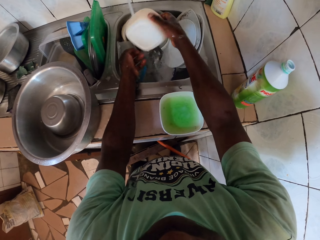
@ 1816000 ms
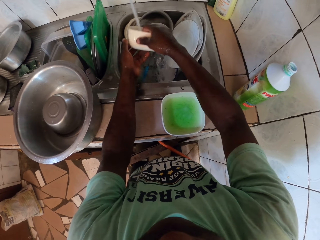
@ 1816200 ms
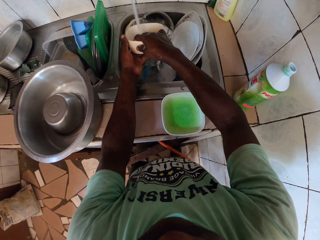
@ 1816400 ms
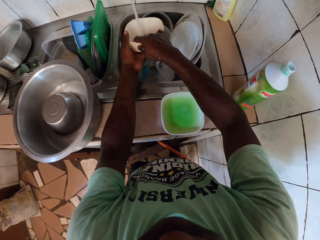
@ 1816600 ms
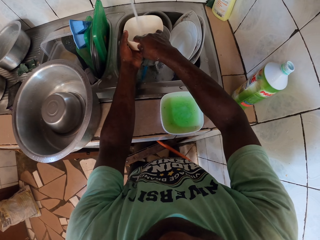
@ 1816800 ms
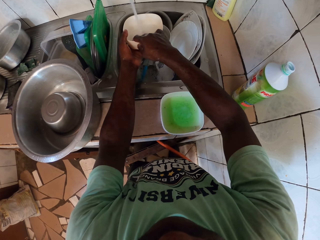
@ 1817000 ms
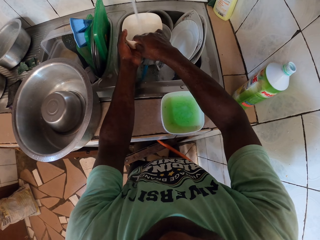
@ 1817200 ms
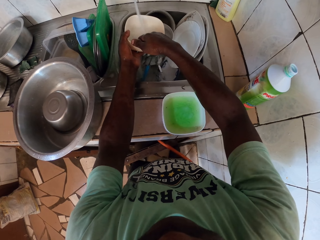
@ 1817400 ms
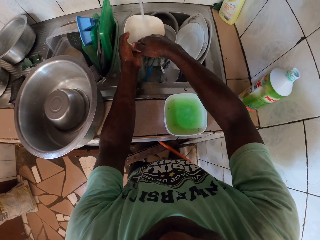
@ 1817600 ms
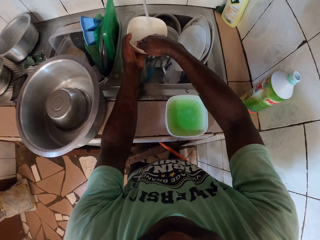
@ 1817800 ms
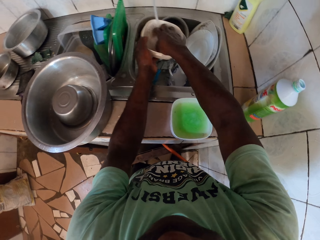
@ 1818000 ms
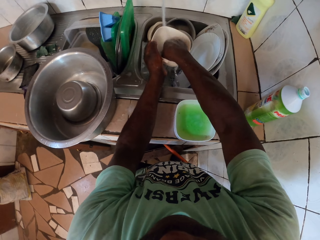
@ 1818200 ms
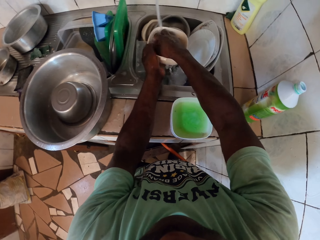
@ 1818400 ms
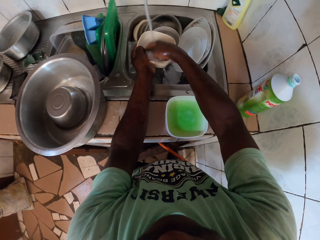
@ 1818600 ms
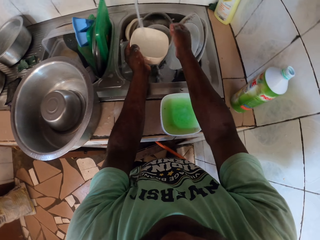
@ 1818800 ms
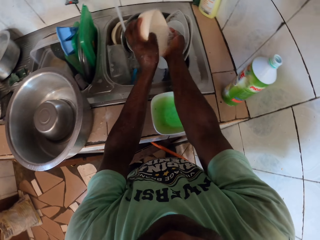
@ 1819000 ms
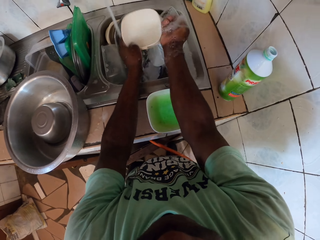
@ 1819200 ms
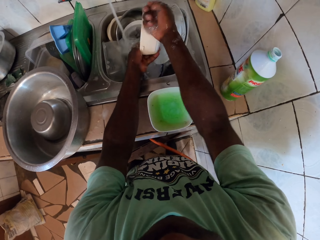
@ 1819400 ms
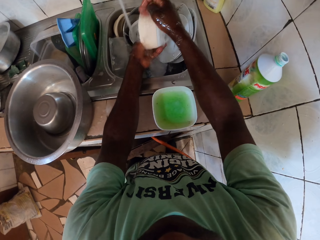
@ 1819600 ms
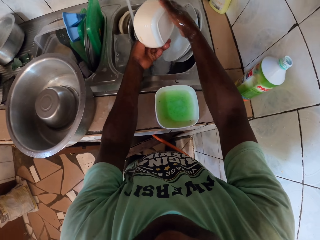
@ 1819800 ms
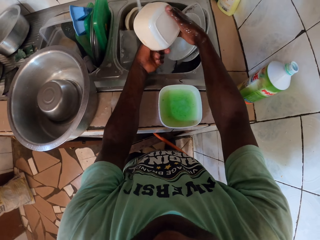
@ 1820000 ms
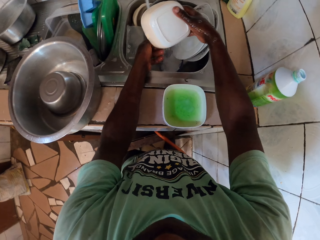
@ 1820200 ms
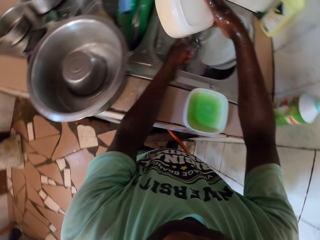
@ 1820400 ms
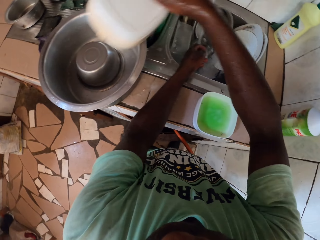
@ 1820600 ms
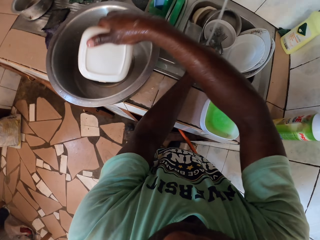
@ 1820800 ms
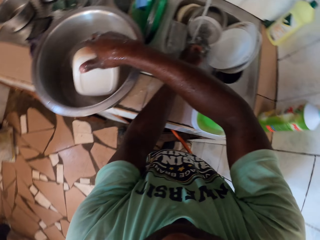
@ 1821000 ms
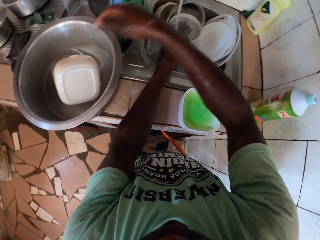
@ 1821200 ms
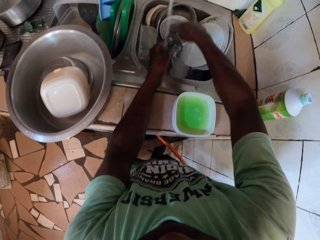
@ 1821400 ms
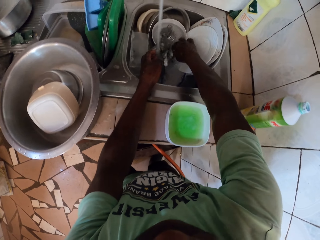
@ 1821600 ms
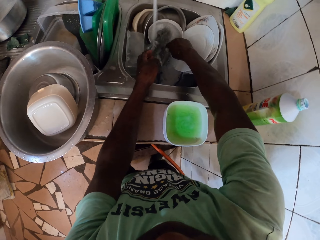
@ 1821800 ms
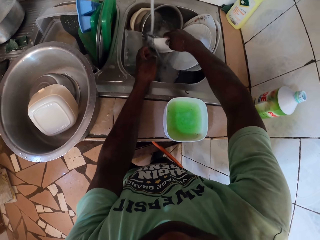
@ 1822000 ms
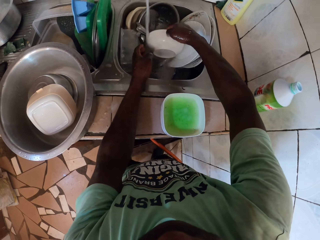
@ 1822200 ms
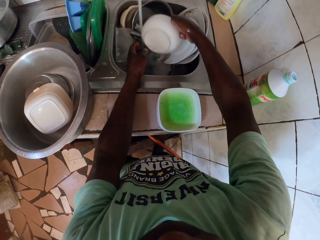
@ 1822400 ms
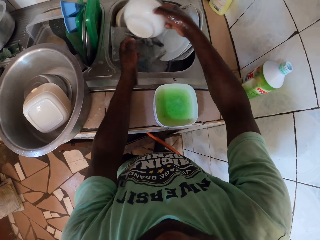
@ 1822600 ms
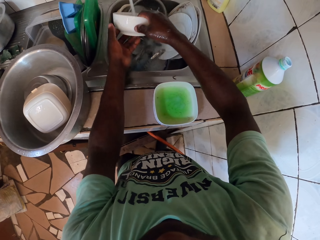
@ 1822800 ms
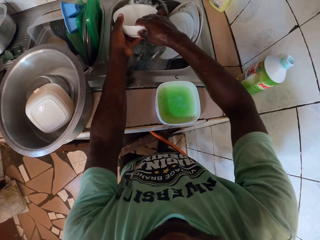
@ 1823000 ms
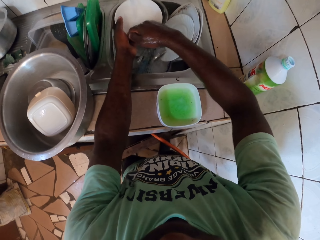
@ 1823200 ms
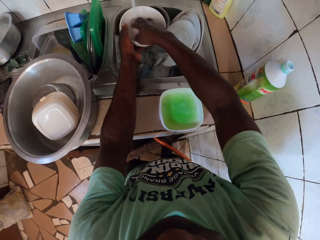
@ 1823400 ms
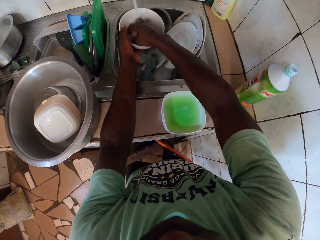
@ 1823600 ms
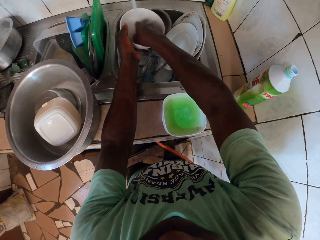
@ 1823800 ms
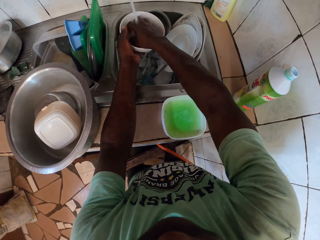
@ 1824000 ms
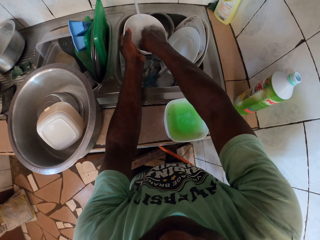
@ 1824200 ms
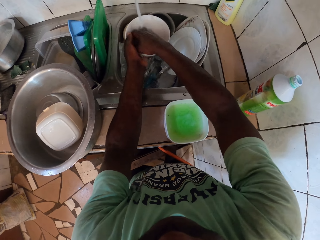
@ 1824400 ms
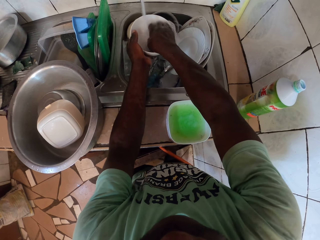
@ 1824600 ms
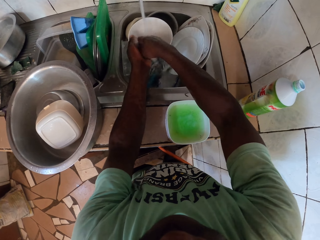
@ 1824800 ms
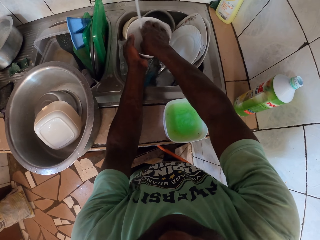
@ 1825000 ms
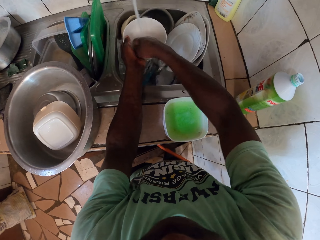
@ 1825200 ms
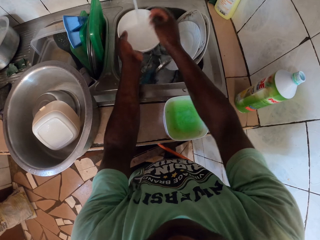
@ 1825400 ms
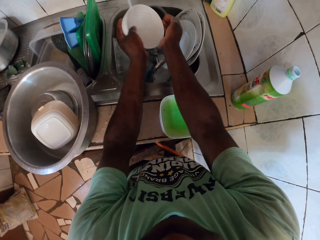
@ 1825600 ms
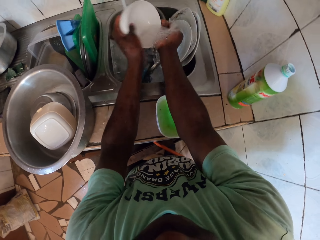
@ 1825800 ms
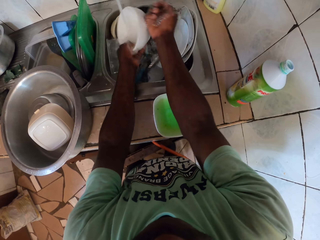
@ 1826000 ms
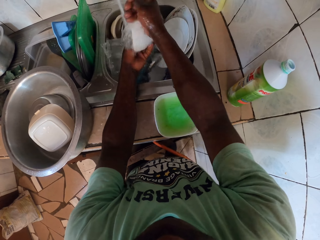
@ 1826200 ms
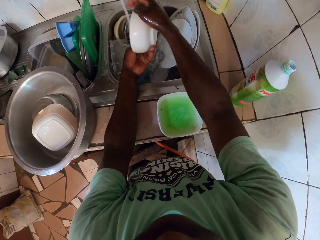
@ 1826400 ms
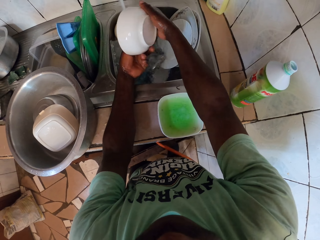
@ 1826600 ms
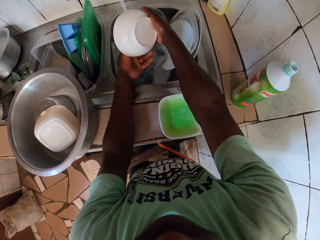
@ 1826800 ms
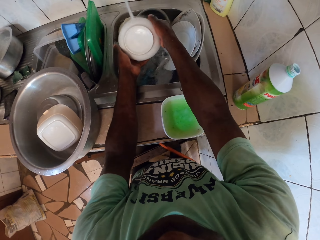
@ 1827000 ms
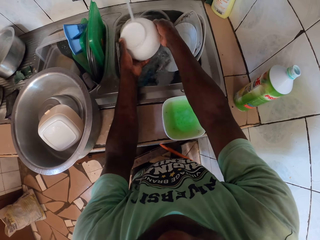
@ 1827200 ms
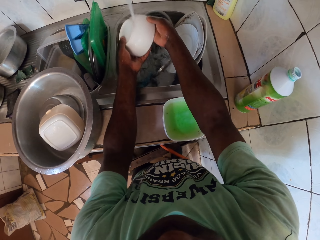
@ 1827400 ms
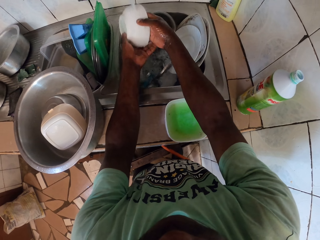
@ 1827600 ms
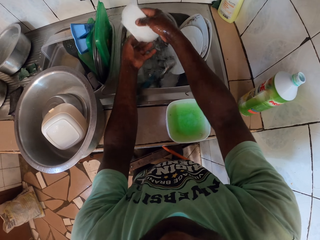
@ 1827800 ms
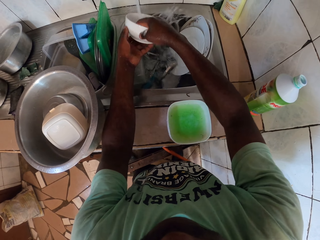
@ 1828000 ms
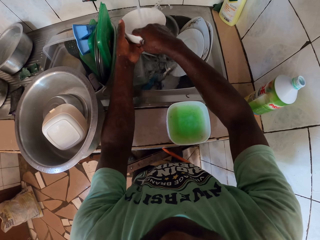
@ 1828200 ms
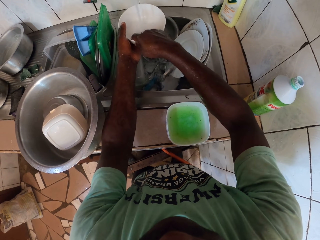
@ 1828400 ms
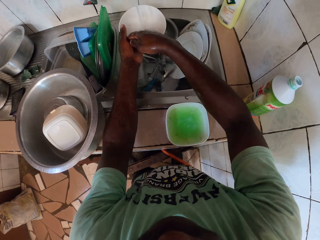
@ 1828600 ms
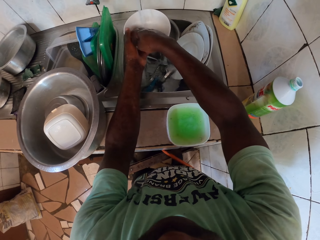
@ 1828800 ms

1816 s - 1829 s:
The camera wearer puts the bowl on the pot with the right hand. They pick the bowl from the sink. They rinse the bowl.

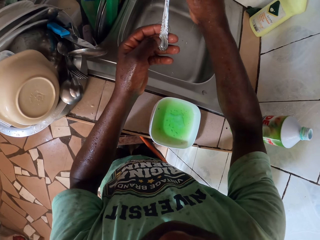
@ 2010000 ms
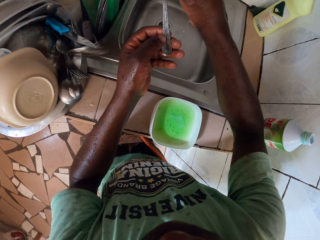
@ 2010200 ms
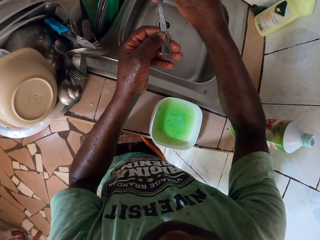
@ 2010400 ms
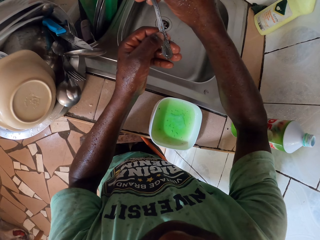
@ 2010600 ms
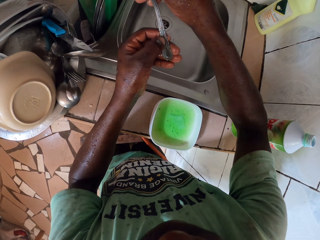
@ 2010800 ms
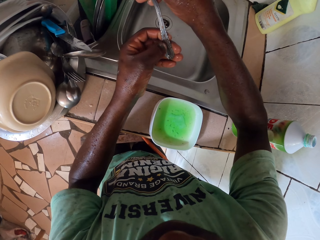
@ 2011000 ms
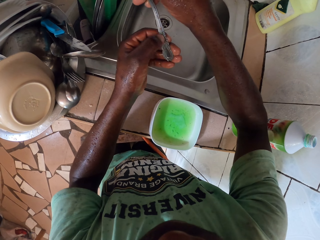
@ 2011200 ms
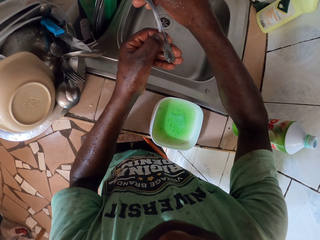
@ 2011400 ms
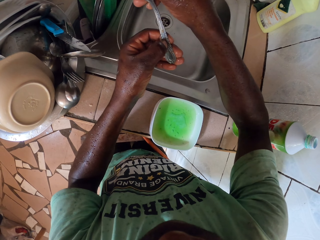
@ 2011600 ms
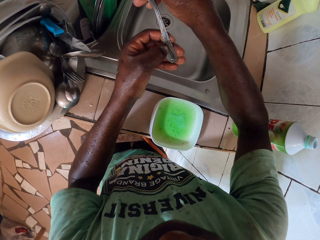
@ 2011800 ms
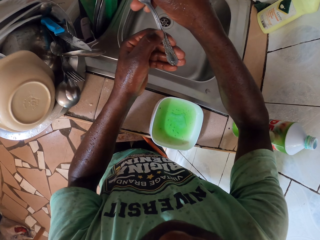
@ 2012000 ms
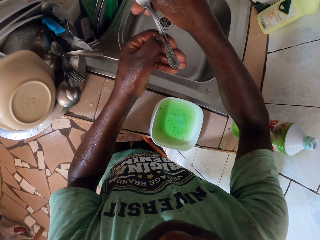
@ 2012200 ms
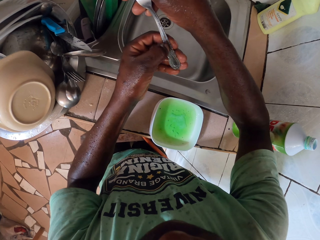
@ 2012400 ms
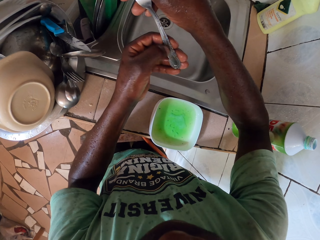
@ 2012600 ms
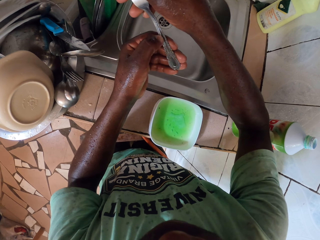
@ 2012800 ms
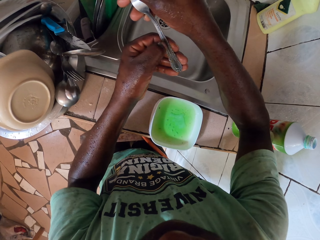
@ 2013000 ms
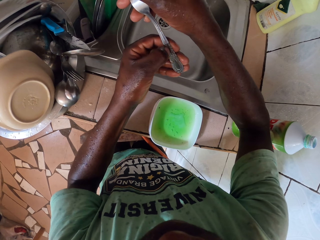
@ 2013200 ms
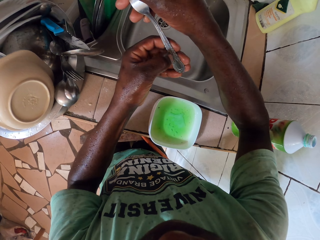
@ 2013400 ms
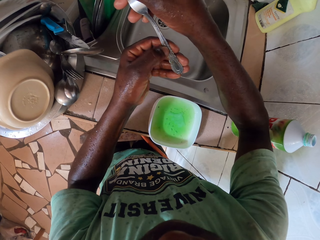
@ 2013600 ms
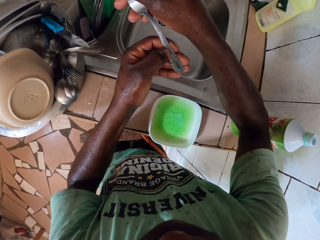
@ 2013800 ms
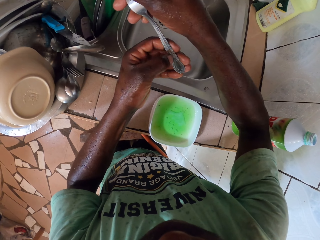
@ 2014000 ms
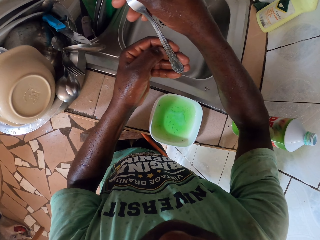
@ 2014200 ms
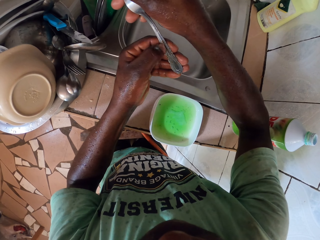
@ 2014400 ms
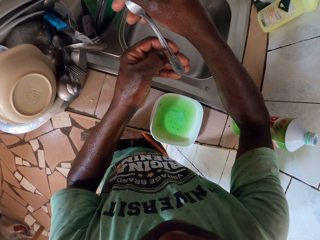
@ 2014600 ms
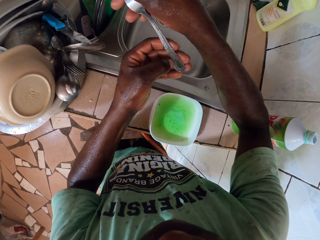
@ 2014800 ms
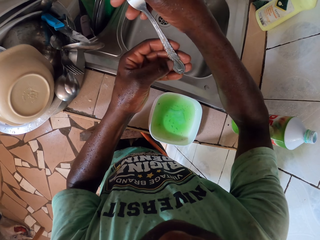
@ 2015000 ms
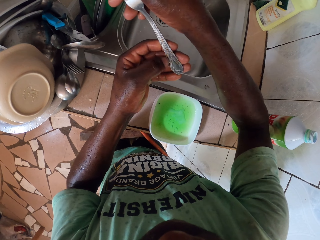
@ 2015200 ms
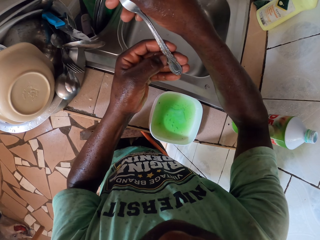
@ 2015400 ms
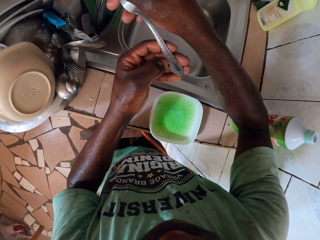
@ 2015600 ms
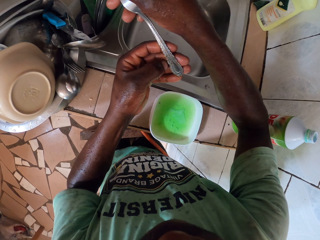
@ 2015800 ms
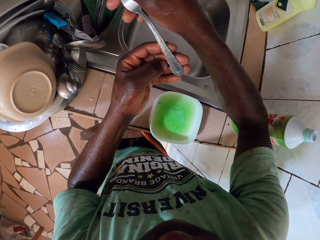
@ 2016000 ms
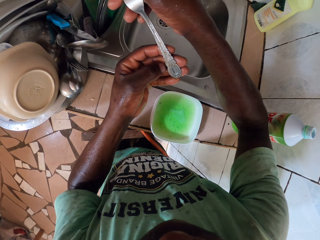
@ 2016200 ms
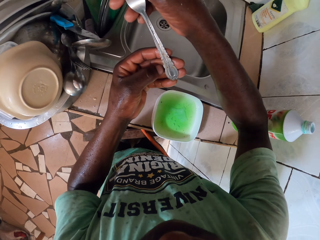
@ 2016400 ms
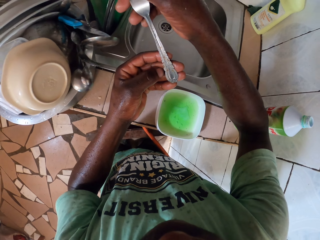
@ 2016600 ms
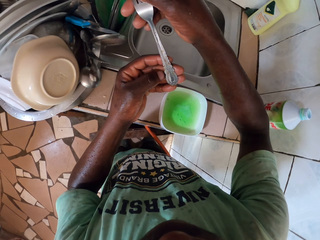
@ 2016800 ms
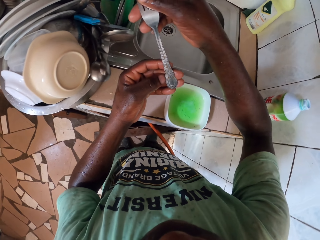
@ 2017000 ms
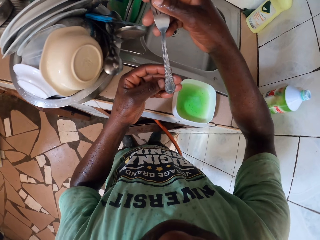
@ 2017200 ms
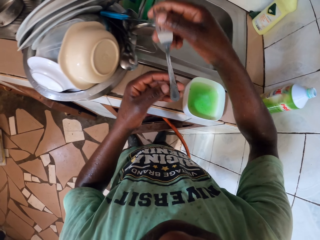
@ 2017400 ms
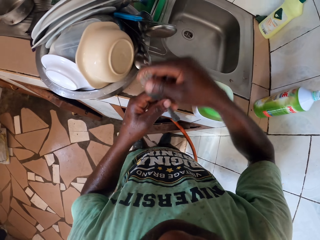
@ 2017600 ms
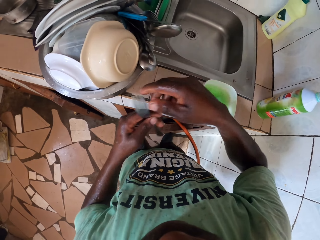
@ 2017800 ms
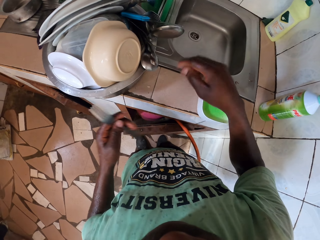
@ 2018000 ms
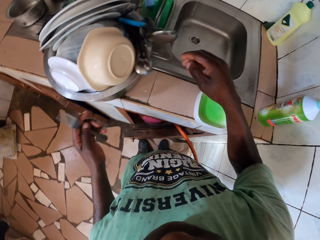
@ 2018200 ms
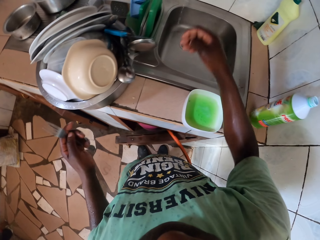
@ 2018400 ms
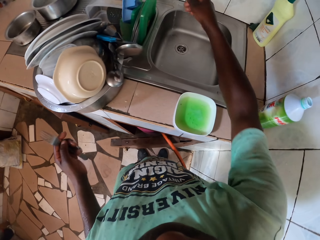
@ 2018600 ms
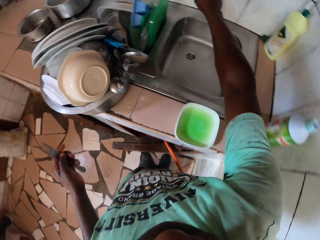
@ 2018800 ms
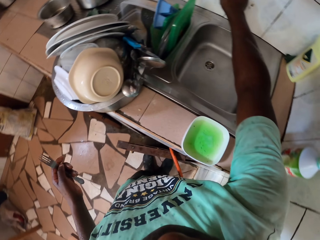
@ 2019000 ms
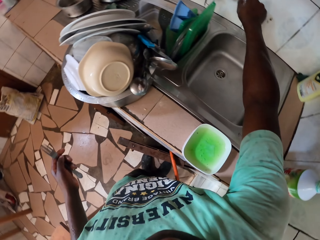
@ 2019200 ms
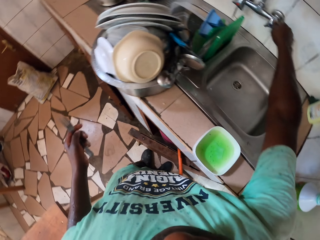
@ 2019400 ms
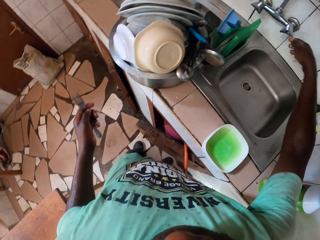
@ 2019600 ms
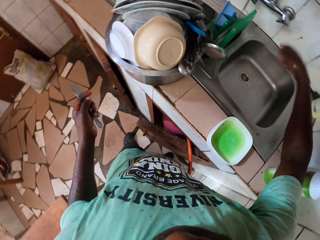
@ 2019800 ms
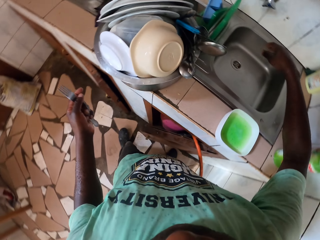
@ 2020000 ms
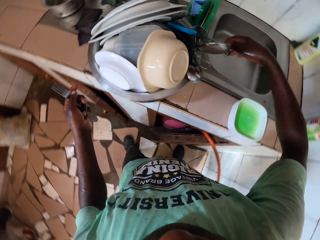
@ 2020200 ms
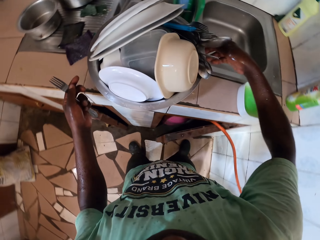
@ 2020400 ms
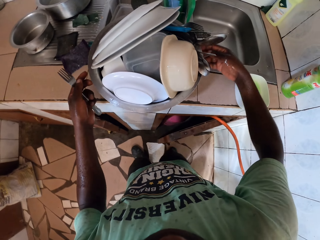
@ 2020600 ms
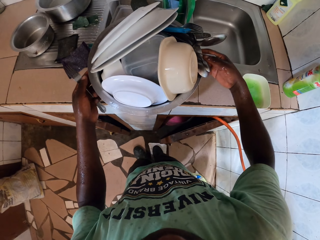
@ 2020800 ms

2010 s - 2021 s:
The camera wearer scratches the fork with the hand. They stare at the fork spoon. They clean the fork spoon with a thumb. They stare at the fork spoon. They pass the fork spoon in the right hand to the left hand. They turn off the tap.
